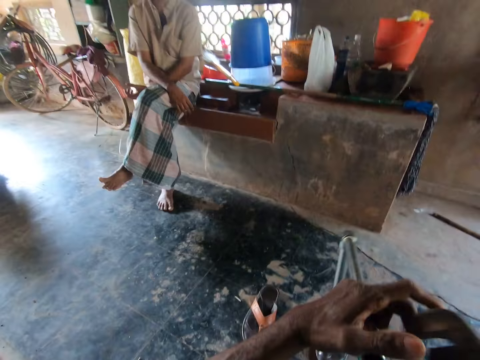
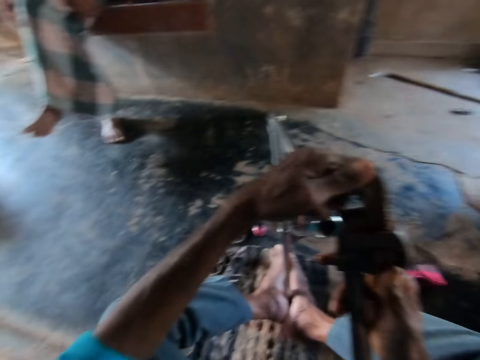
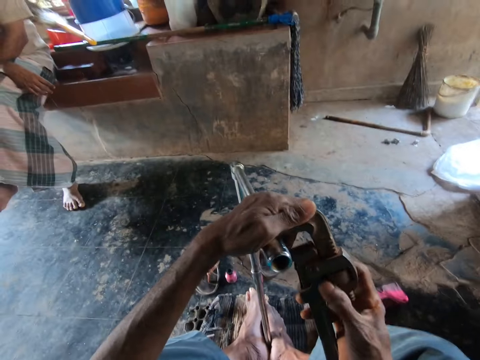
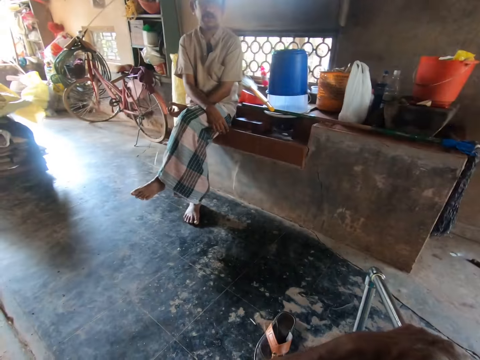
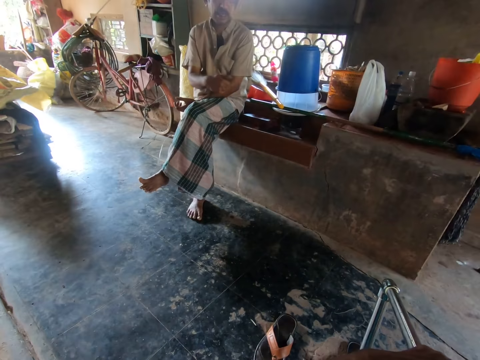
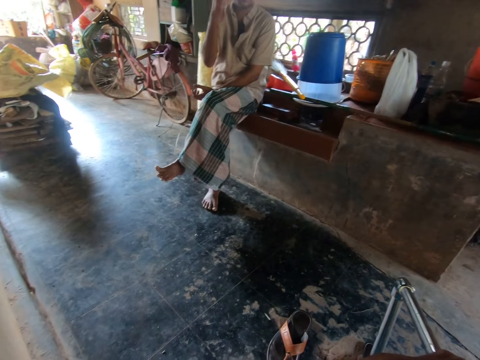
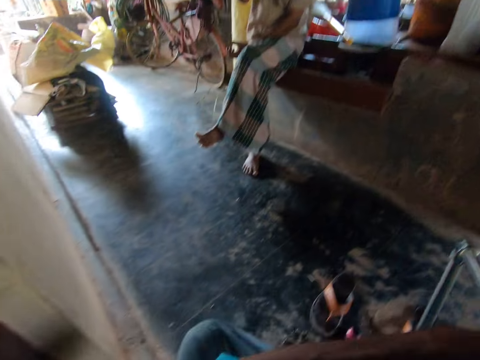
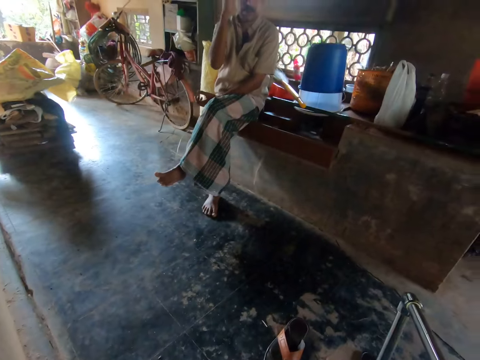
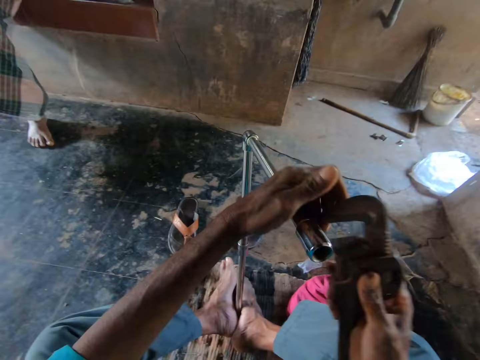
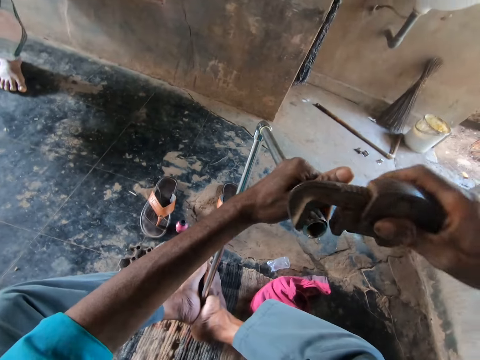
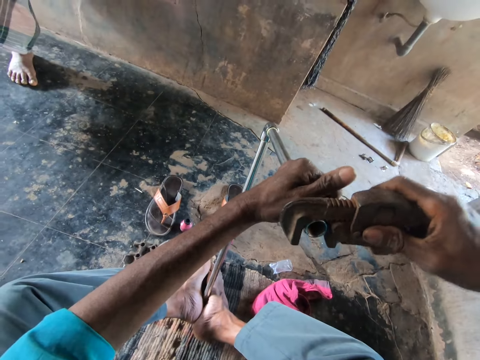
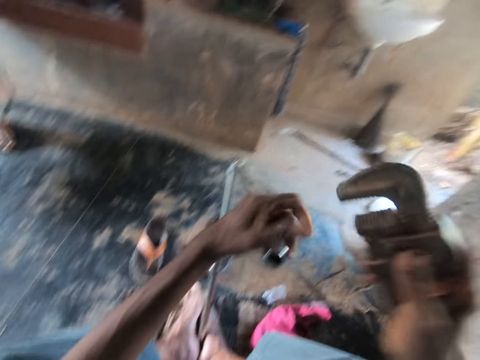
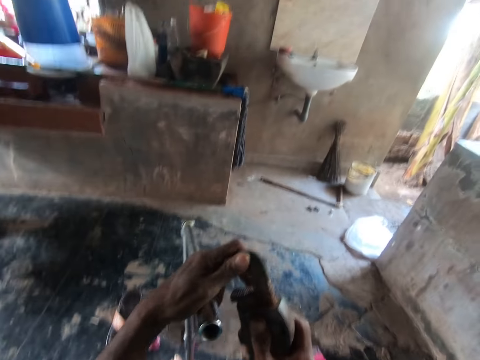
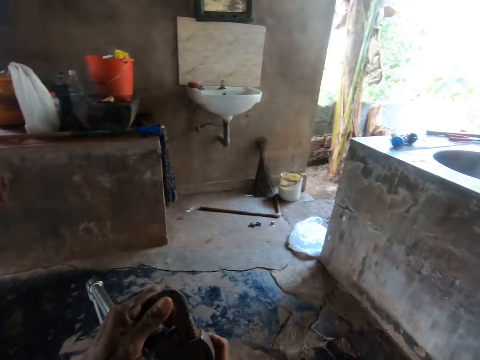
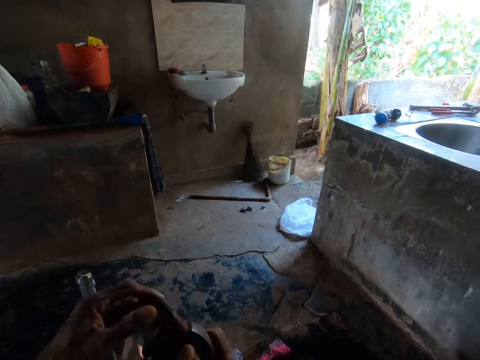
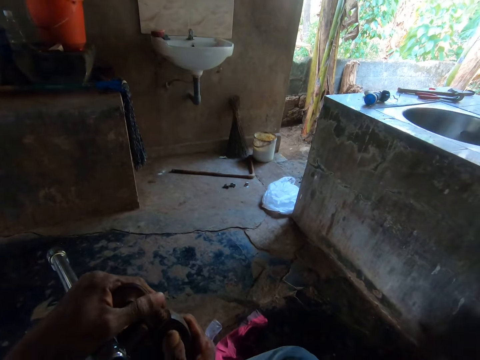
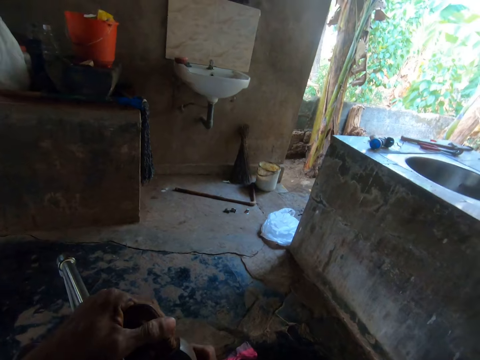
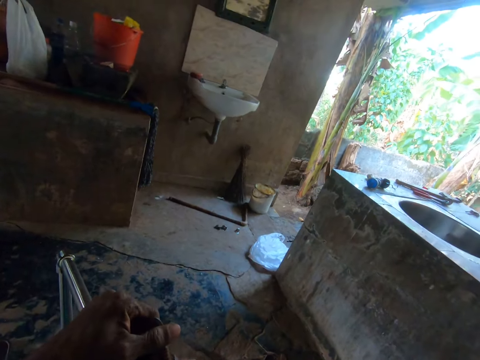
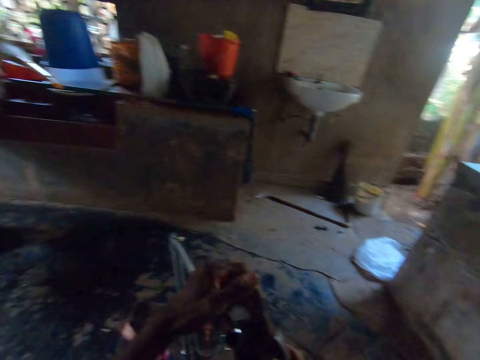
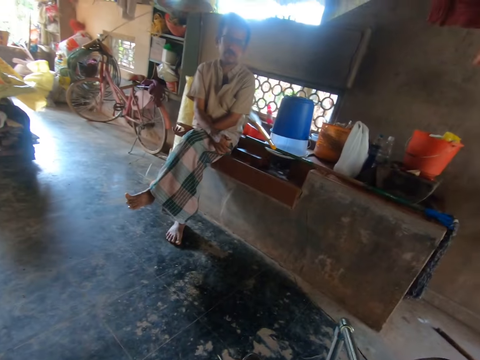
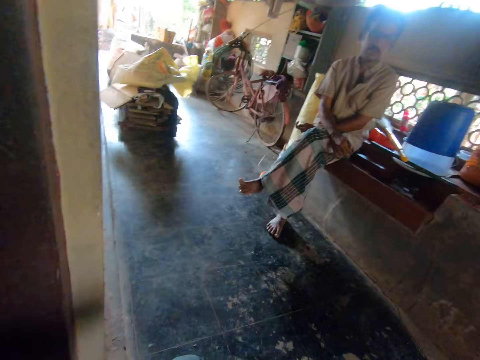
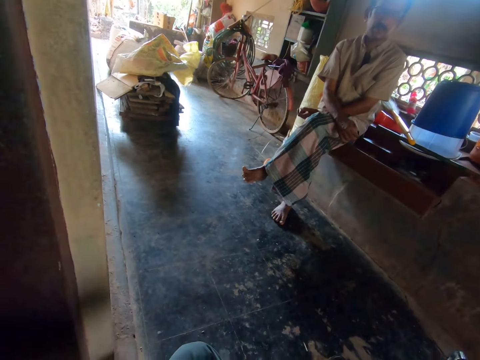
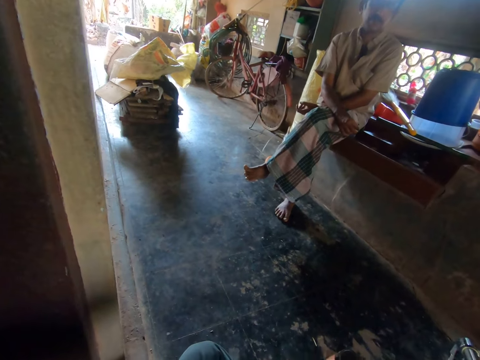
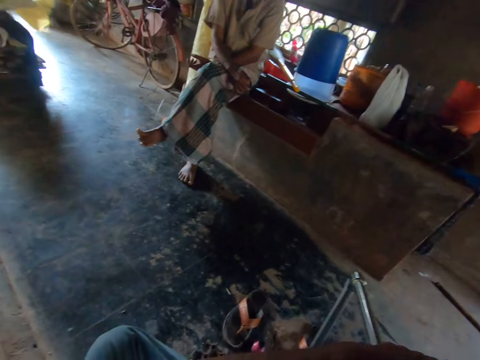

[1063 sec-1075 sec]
The camera wearer holds the pipe wrench in his left hand. He adjusts the pipe wrench with his right hand. He puts the pipe wrench on the pipe joint with his right hand. He holds the pipe wrench in his left hand. He adjusts the pipe wrench with his right hand.

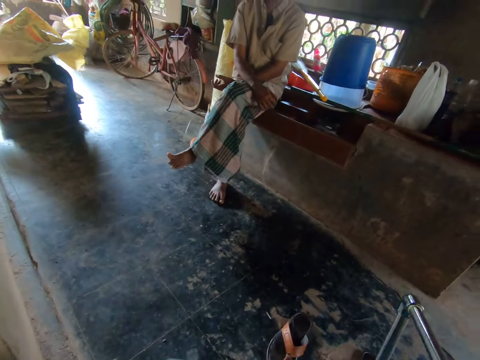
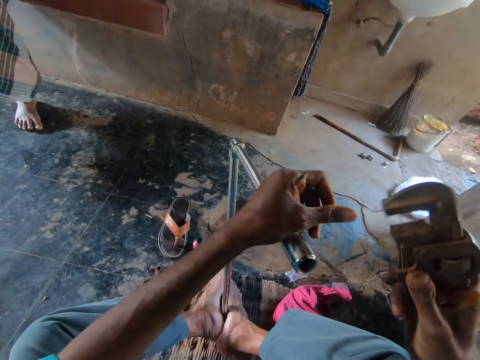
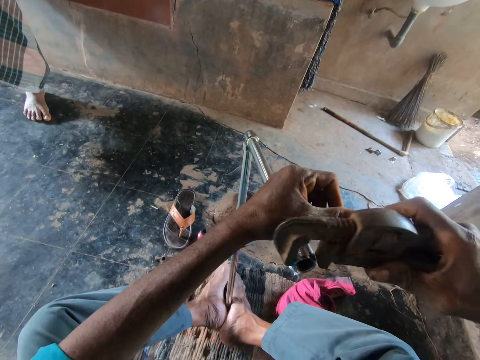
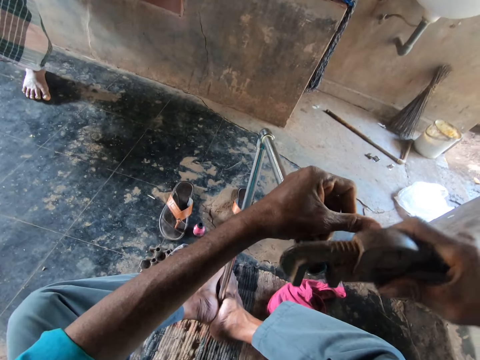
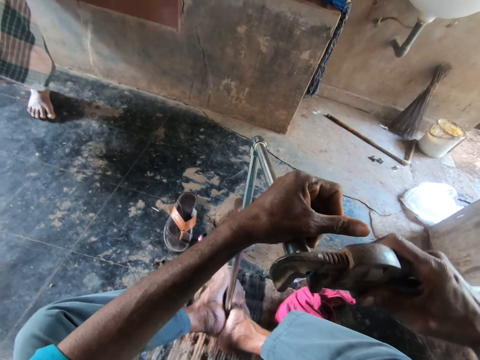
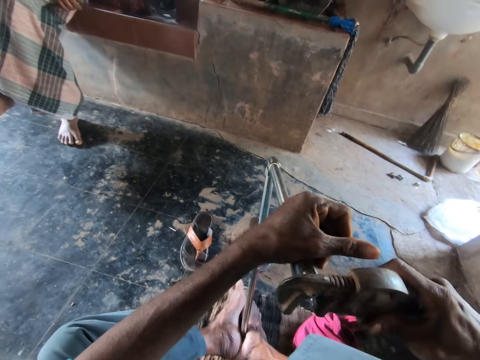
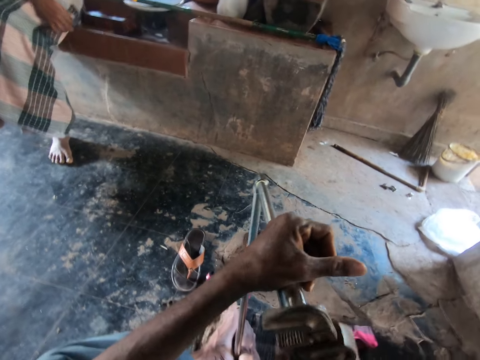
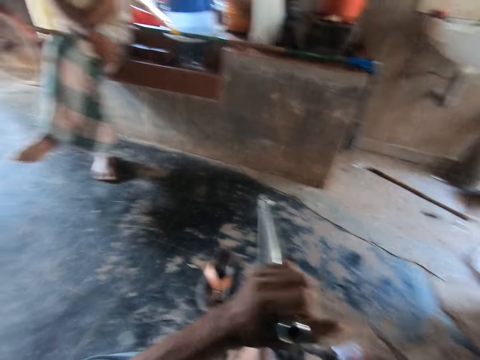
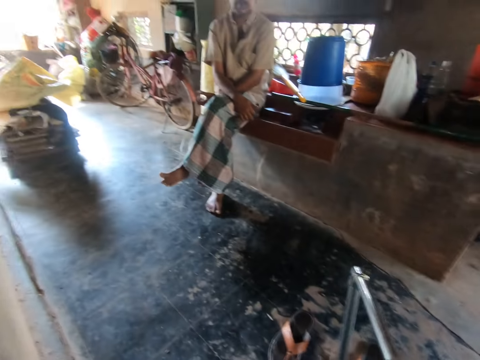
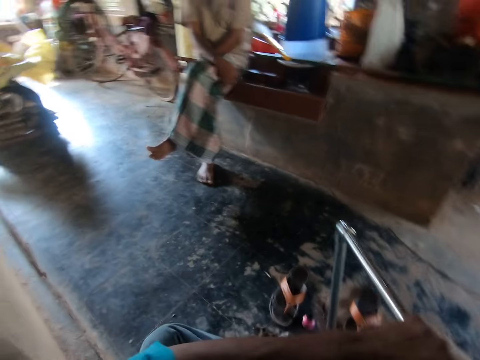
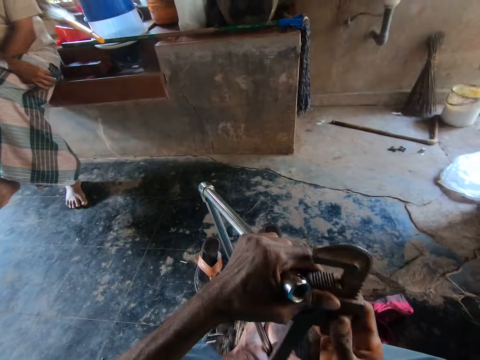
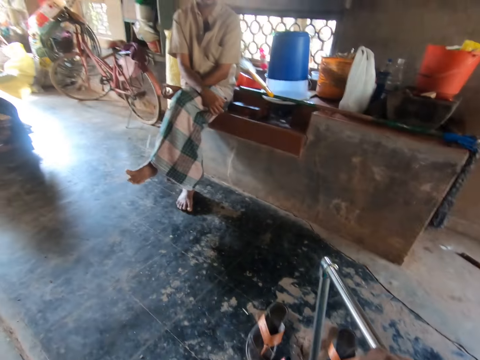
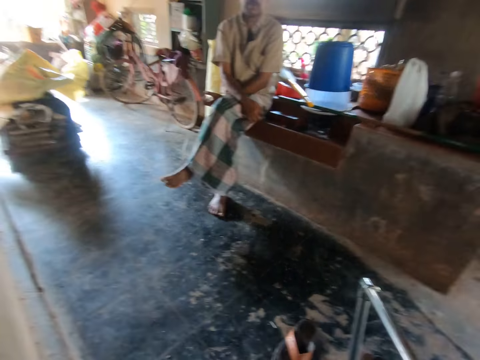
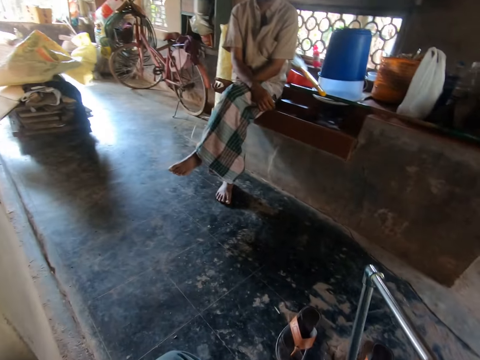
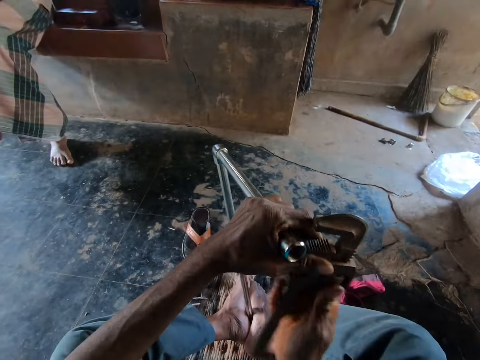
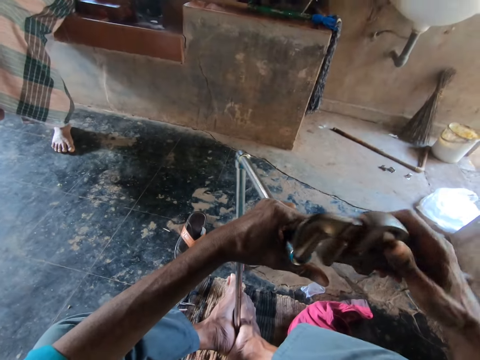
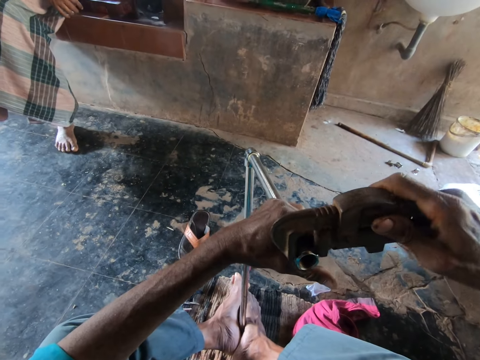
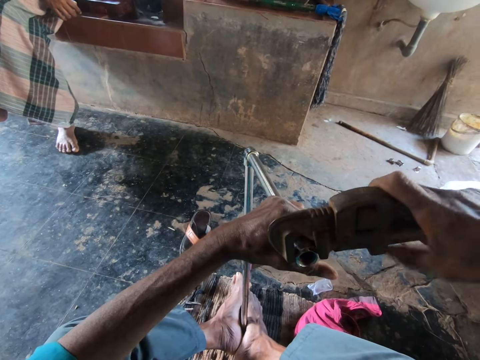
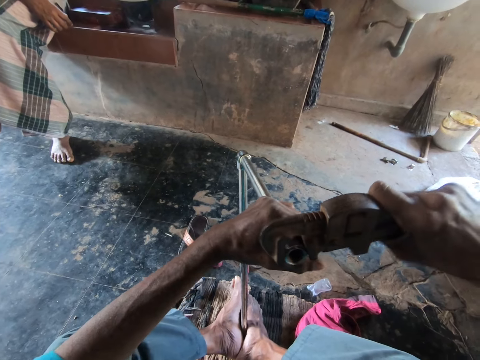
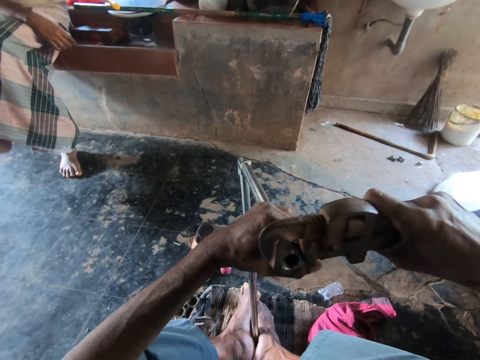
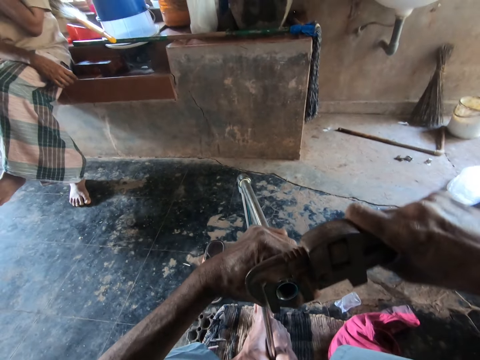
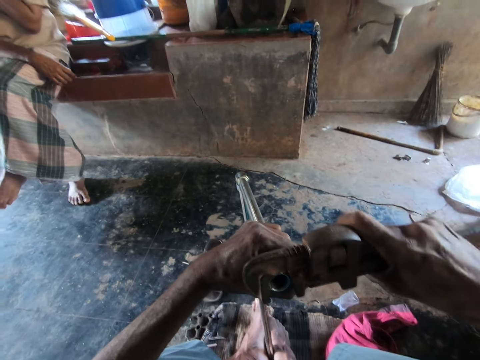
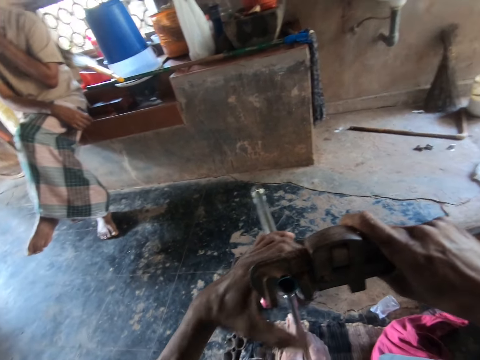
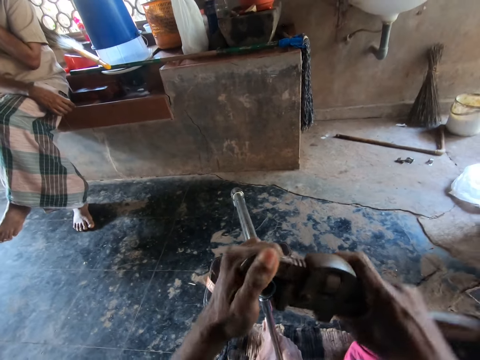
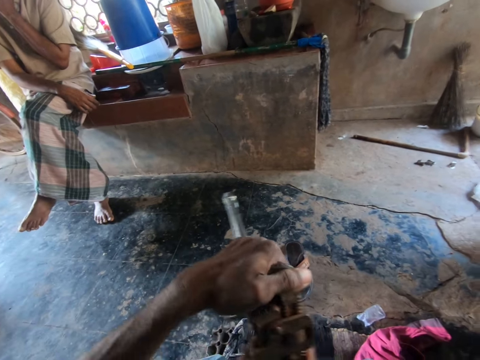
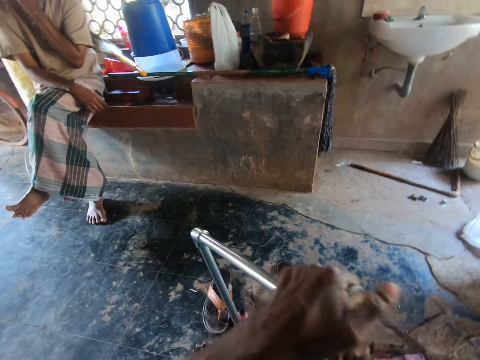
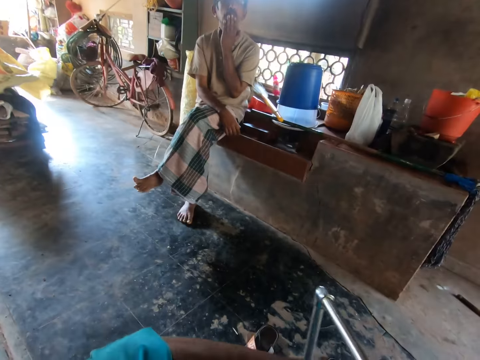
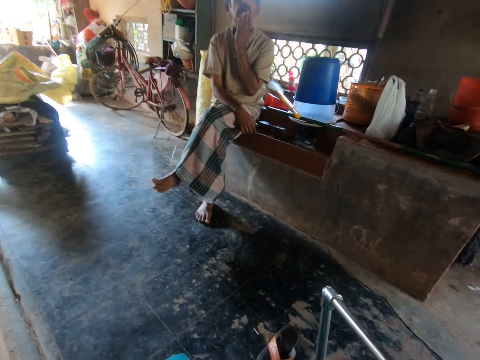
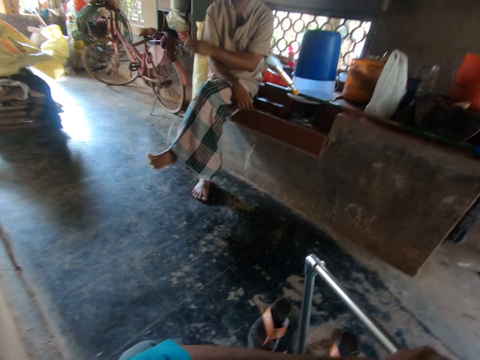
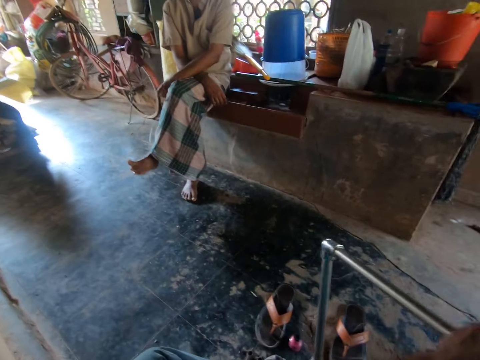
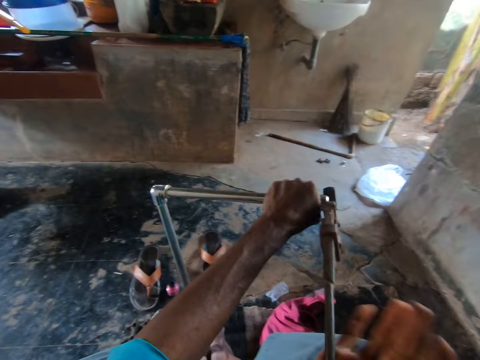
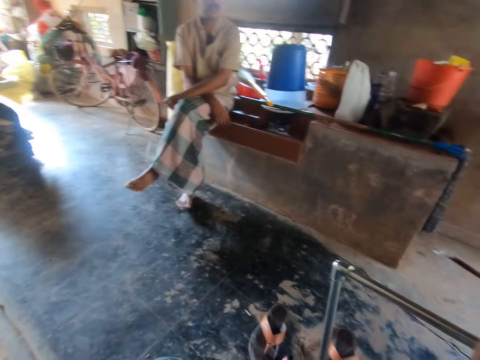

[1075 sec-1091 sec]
The camera wearer puts the pipe wrench on the pipe joint with his right hand. He holds the pipe wrench in his left hand. He adjusts the pipe wrench with his right hand. He puts the pipe wrench on the pipe joint with his right hand. He tightens the pipe joint on the steel pipe with the pipe wrench in both hands.
